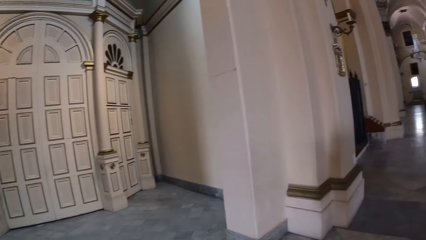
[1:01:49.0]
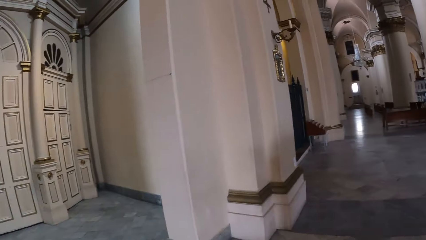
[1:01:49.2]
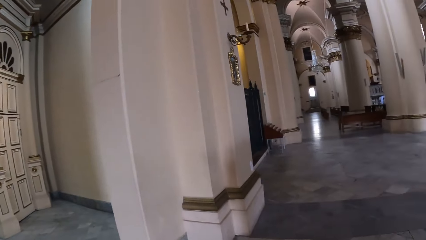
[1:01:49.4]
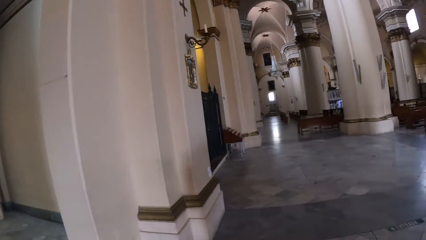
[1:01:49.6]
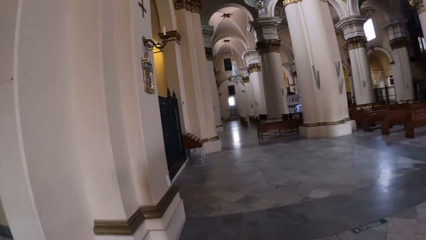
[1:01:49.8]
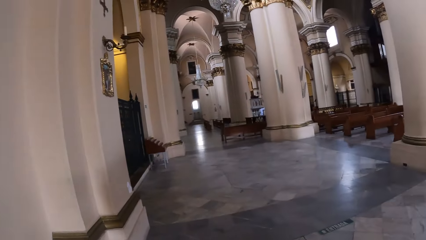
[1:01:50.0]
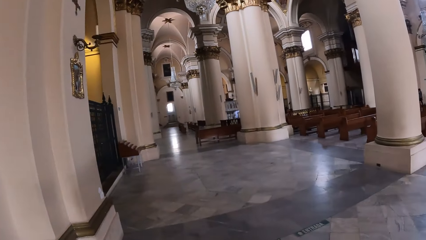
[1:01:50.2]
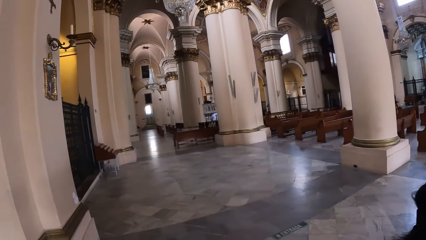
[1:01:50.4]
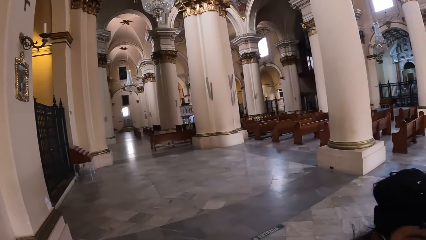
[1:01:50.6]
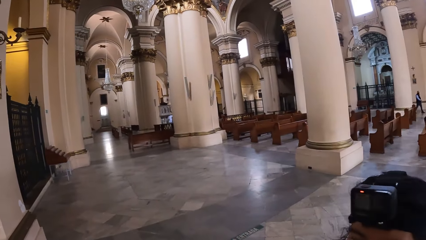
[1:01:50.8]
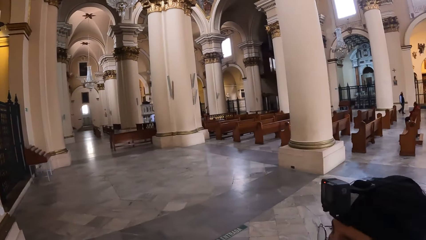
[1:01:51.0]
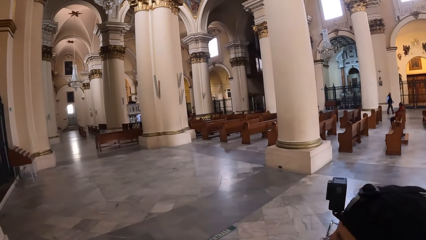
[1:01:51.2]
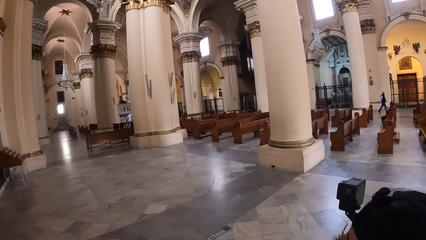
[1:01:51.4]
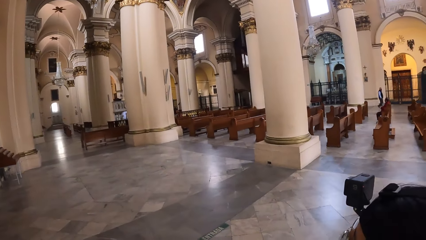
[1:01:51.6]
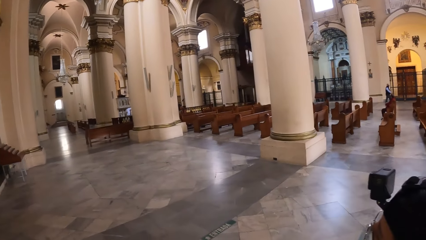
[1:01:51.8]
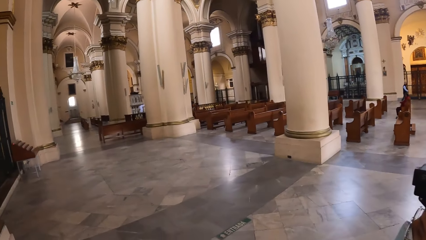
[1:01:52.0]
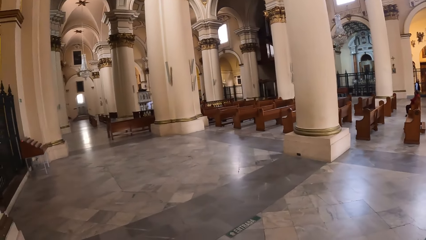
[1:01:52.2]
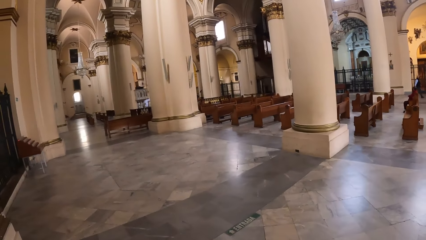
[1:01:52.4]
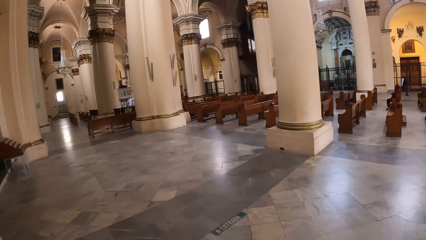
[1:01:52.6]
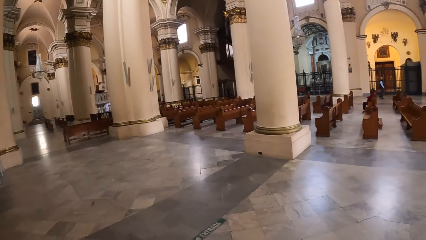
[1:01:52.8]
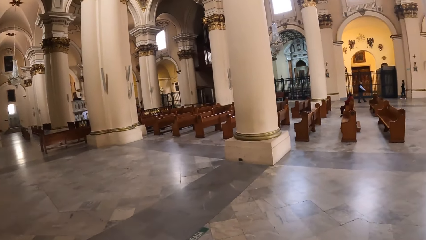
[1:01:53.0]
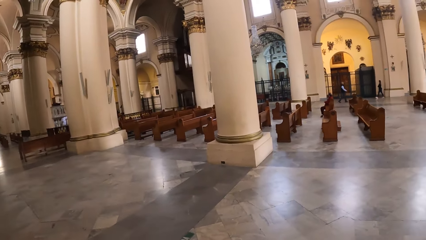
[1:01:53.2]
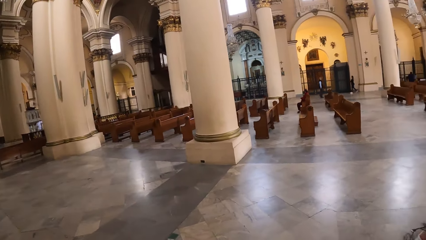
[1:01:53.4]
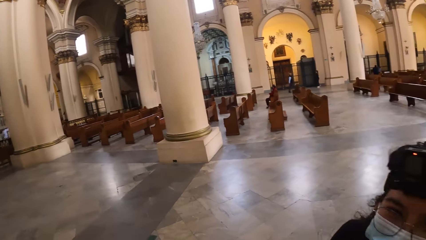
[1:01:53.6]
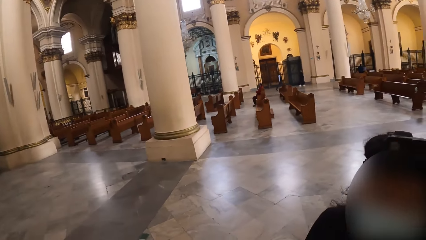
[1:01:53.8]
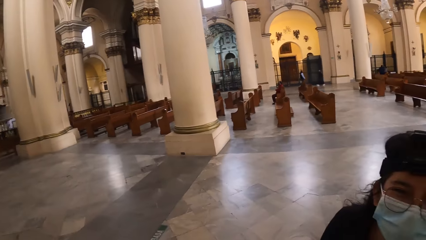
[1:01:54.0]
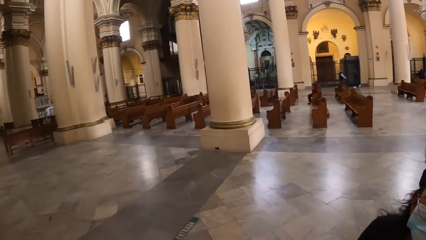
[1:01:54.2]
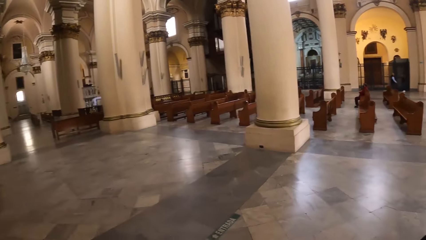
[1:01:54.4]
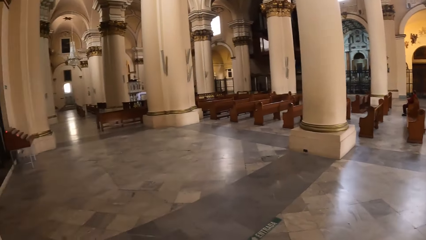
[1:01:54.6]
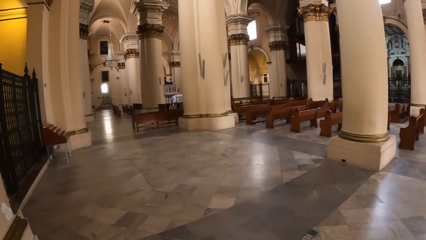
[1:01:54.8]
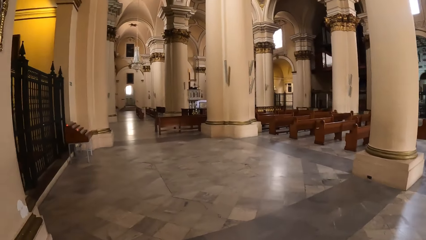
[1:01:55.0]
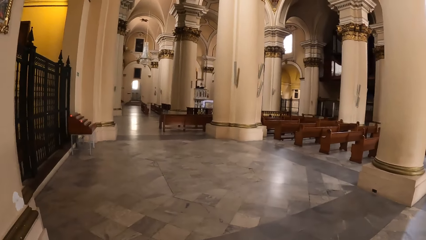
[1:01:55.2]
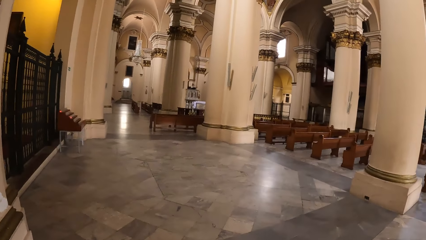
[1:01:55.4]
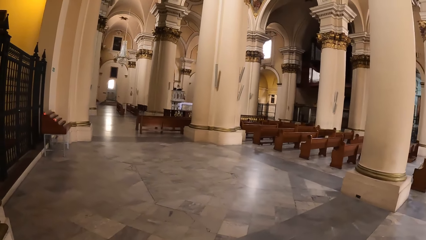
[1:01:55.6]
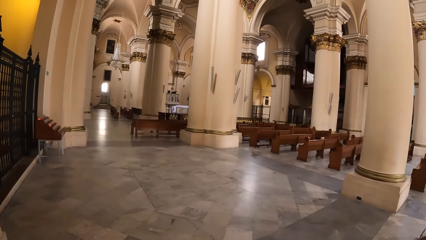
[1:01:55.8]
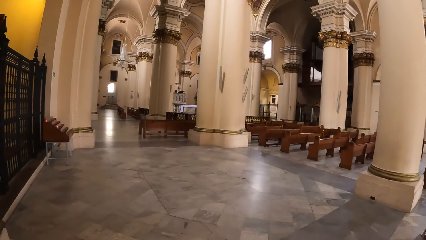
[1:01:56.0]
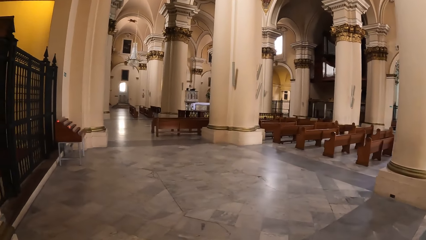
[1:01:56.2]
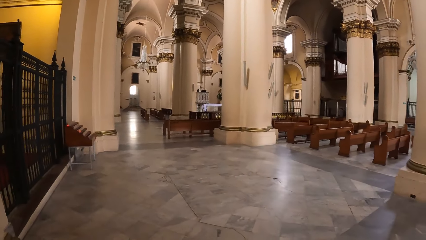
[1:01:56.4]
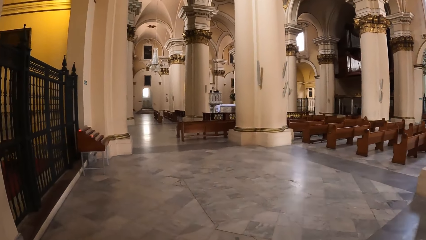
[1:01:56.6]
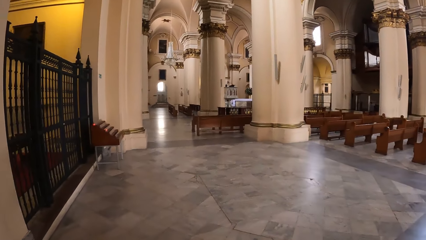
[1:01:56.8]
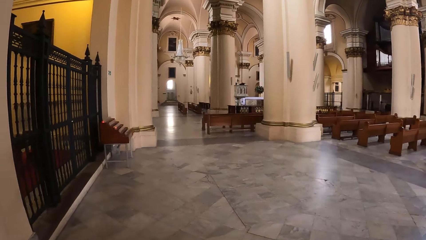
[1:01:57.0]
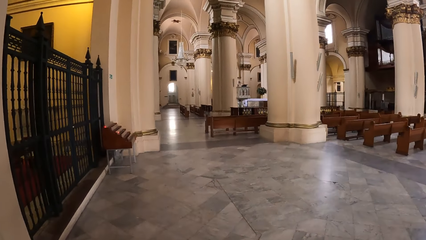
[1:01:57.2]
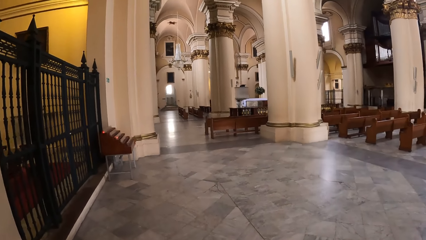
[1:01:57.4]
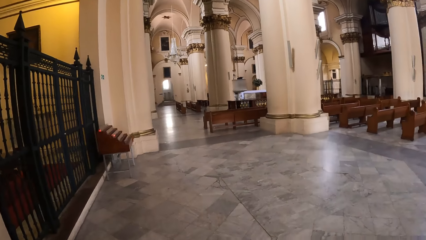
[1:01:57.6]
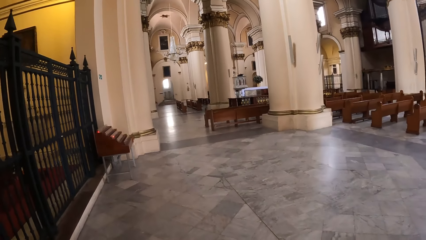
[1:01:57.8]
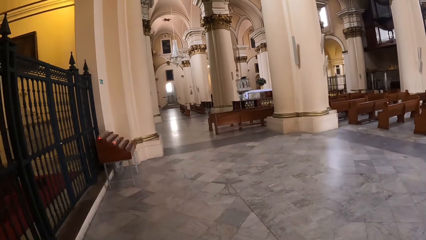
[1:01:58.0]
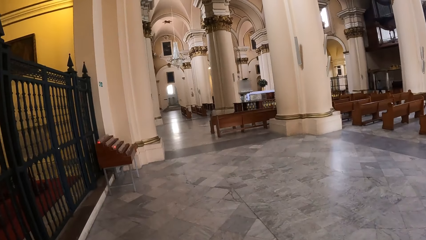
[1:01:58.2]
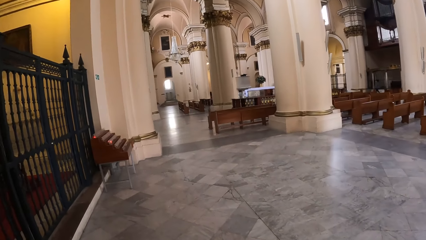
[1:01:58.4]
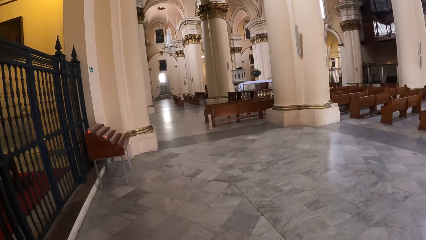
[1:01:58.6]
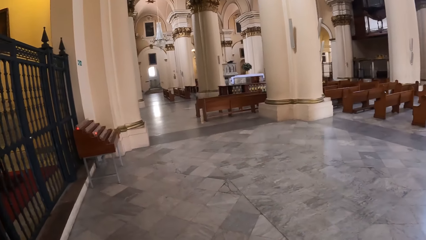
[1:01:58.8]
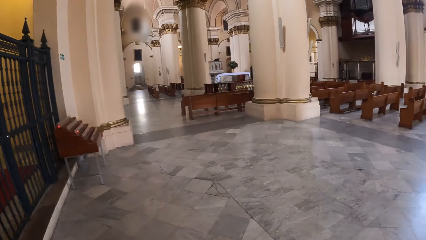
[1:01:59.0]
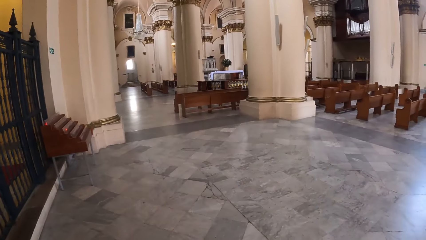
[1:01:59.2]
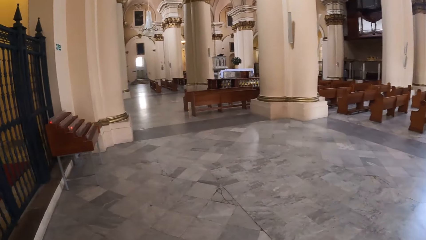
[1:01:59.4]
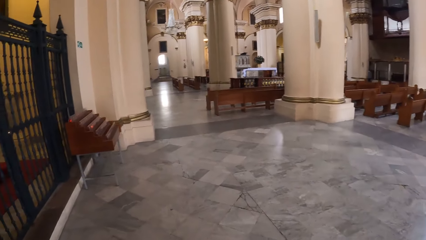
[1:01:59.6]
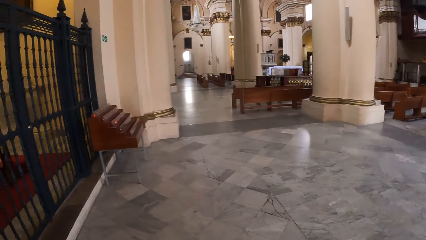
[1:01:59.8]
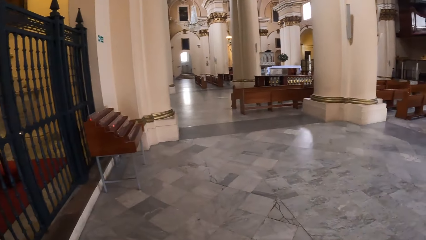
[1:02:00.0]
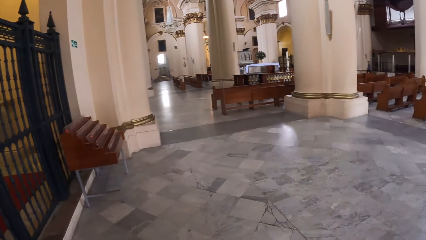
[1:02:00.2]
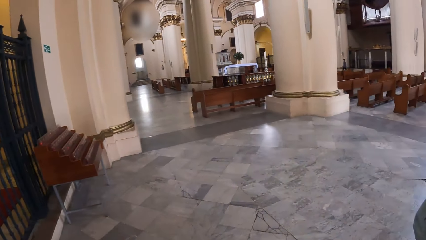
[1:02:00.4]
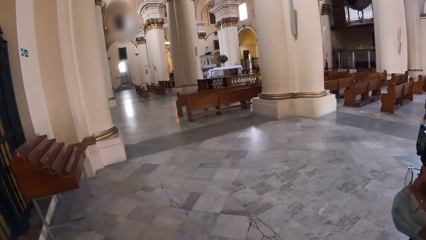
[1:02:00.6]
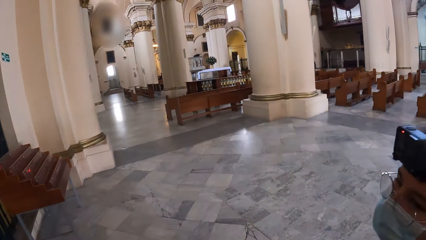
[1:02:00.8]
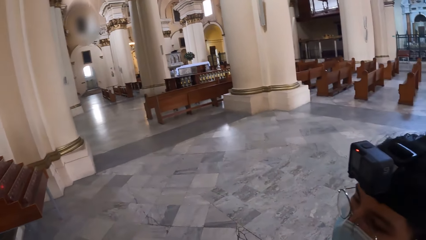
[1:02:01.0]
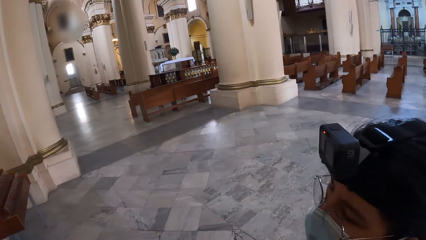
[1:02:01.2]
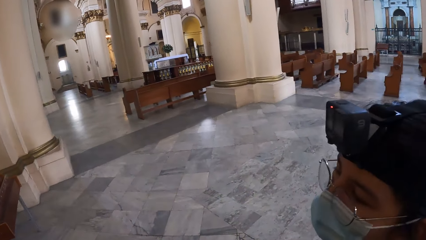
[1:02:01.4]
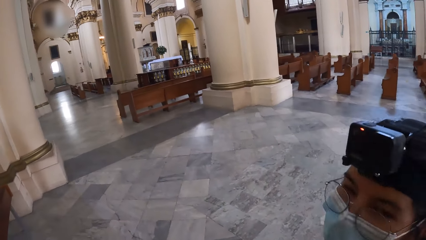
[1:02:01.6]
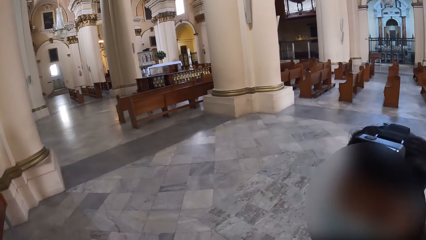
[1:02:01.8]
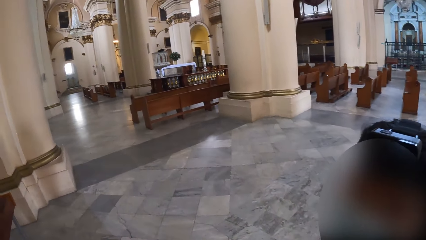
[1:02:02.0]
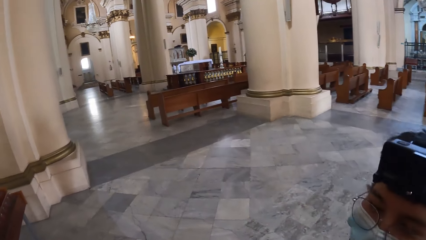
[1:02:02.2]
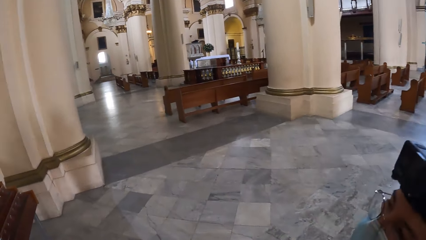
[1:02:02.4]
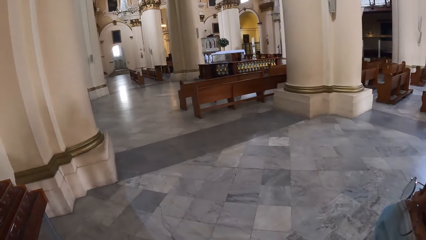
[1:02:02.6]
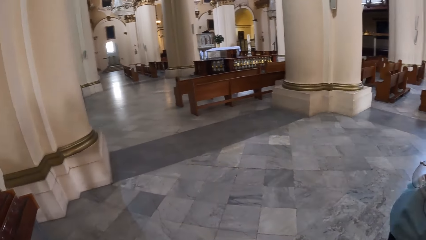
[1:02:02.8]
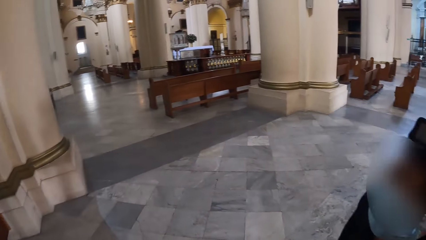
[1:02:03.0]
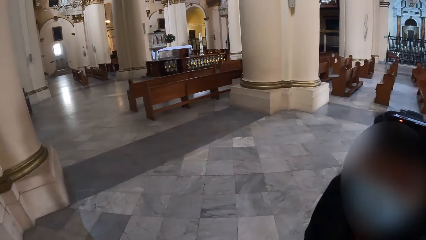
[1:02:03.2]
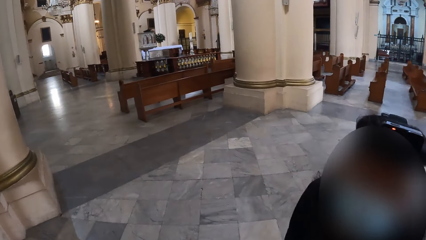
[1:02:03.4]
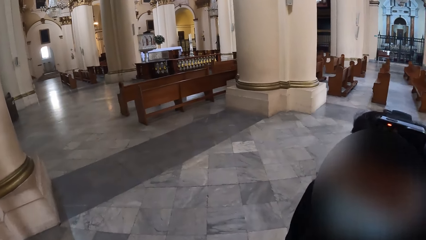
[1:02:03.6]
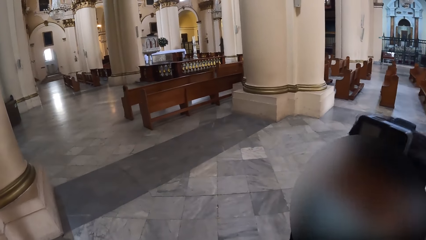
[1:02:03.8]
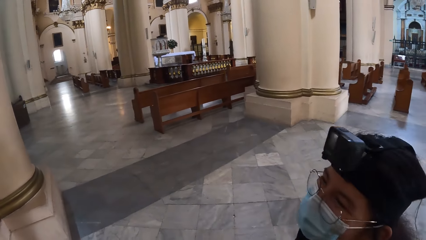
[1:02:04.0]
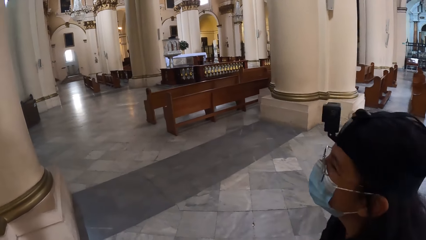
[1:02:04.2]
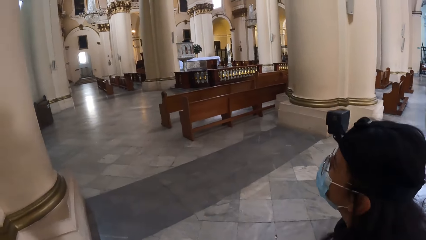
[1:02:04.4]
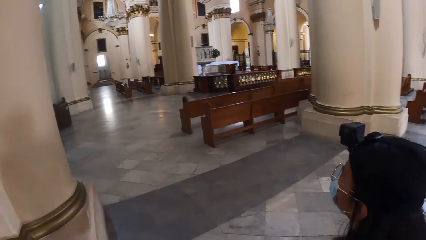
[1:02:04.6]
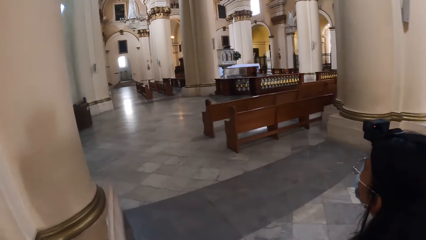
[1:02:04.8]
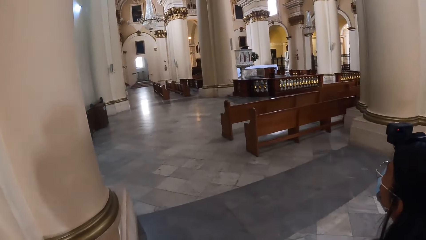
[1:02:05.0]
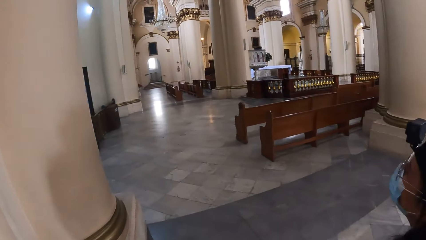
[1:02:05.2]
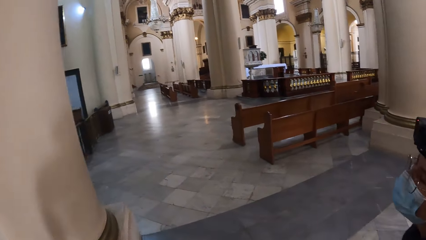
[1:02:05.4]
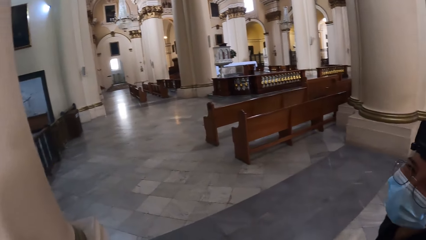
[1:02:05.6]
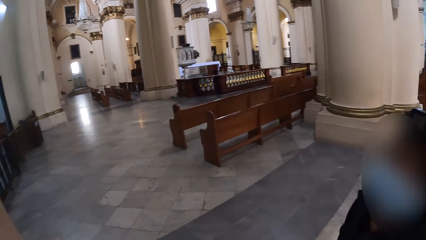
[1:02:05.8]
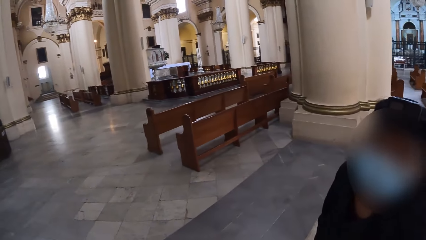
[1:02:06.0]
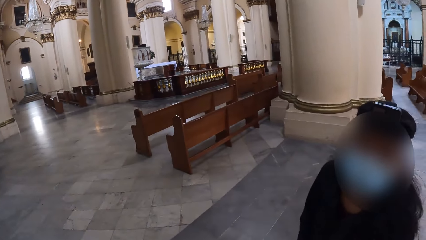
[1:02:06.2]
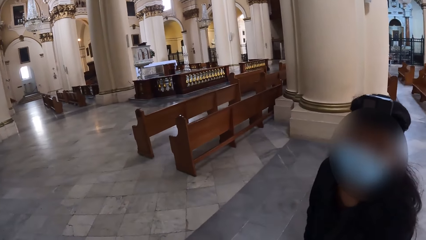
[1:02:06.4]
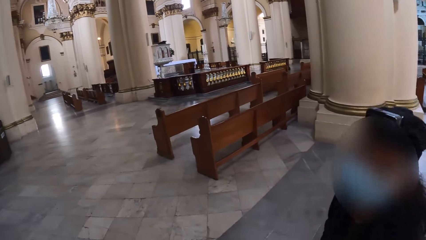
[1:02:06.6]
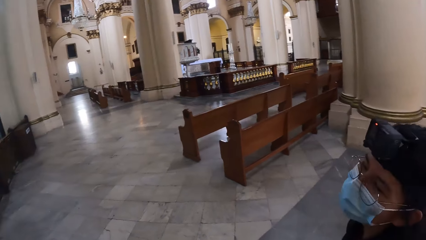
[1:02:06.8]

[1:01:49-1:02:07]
The camera wearer walks around in a building. They look at a woman. They talk with the woman. They walk. They talk with the woman.
